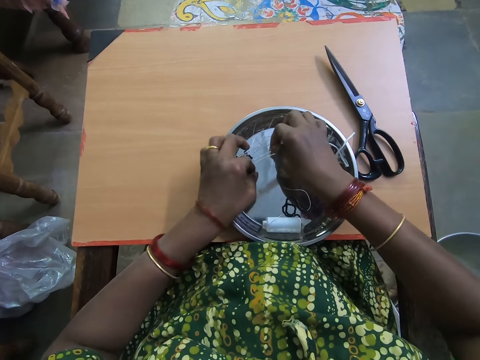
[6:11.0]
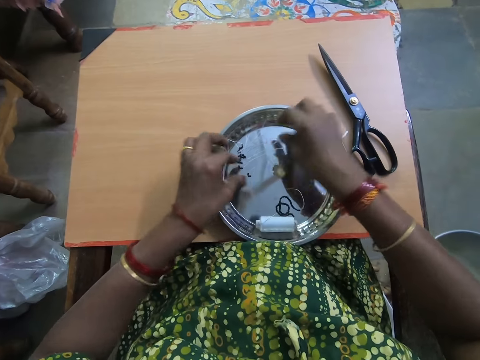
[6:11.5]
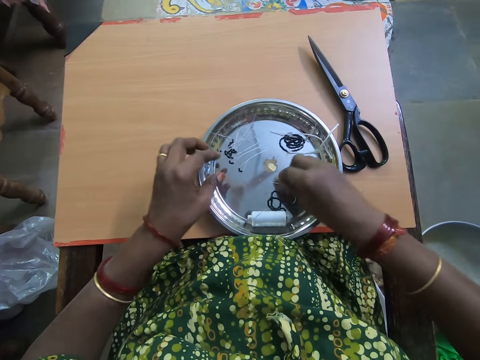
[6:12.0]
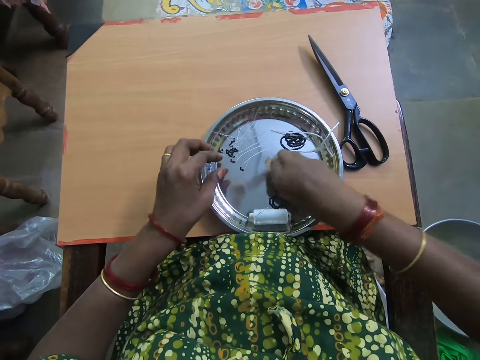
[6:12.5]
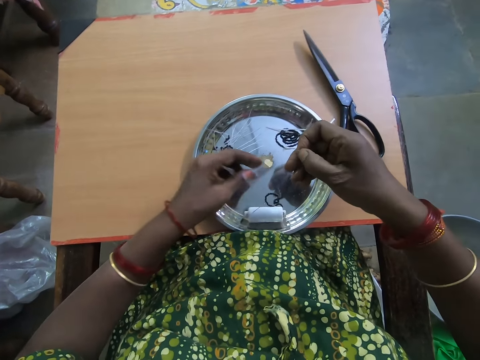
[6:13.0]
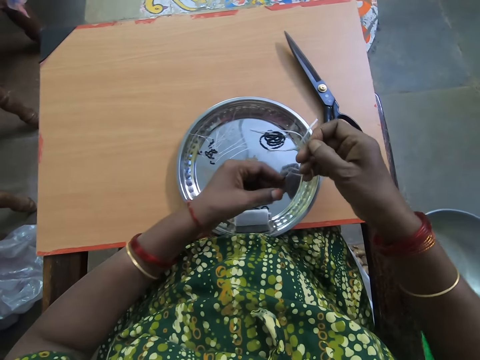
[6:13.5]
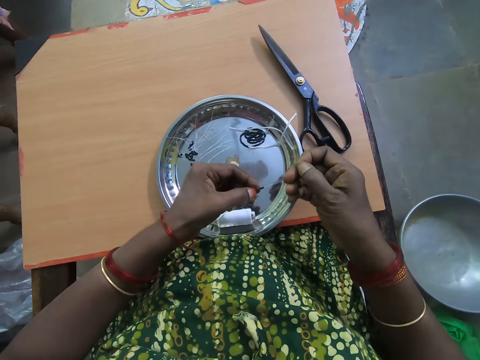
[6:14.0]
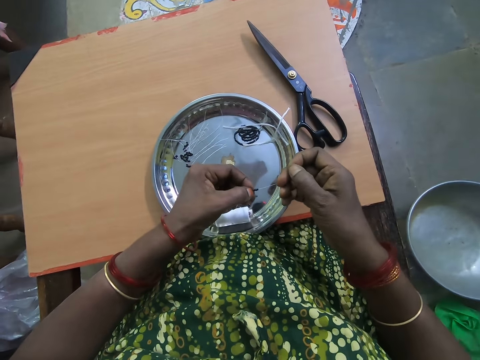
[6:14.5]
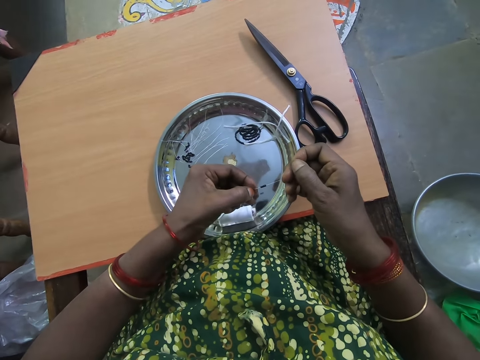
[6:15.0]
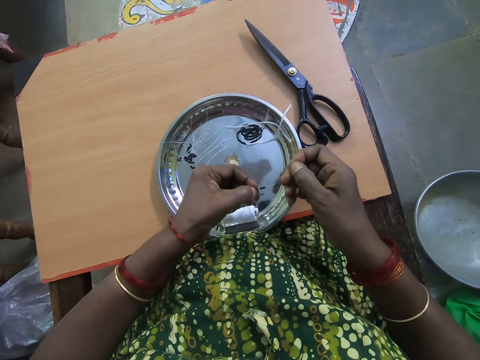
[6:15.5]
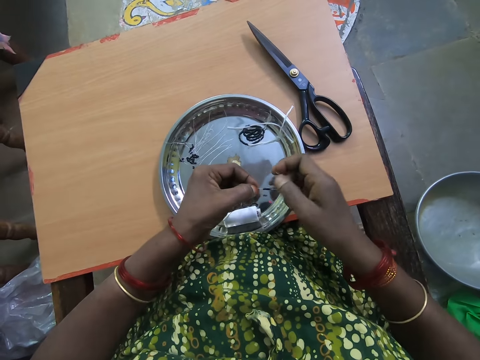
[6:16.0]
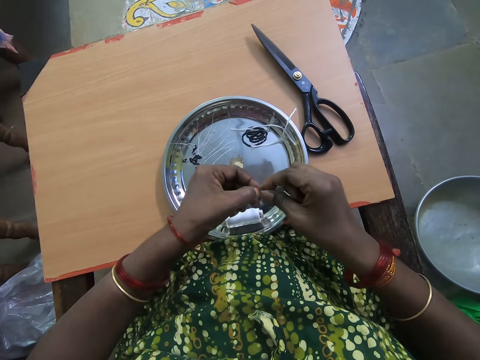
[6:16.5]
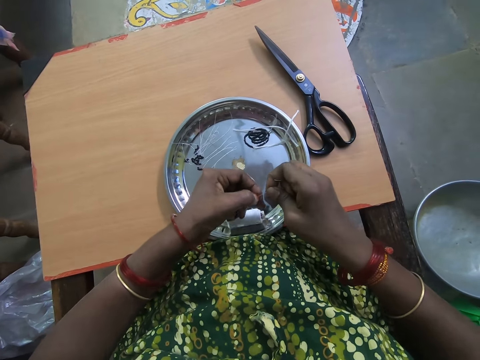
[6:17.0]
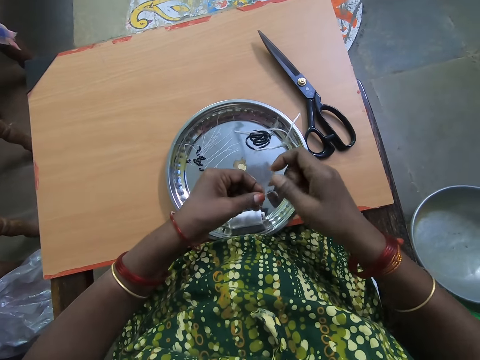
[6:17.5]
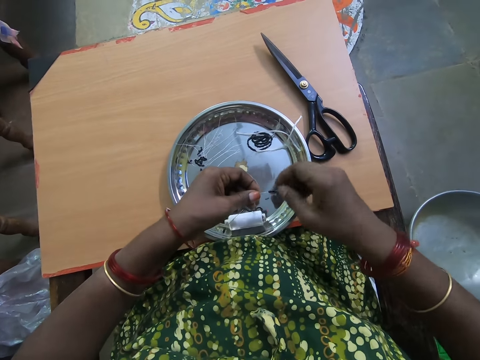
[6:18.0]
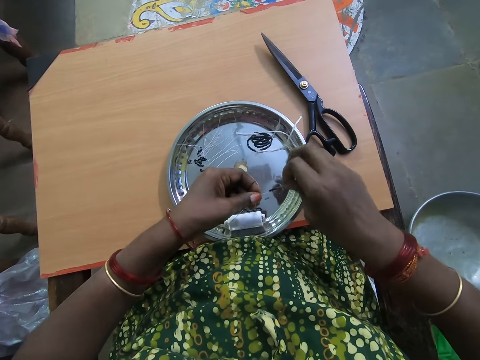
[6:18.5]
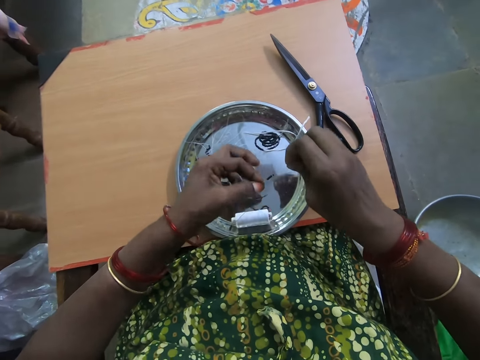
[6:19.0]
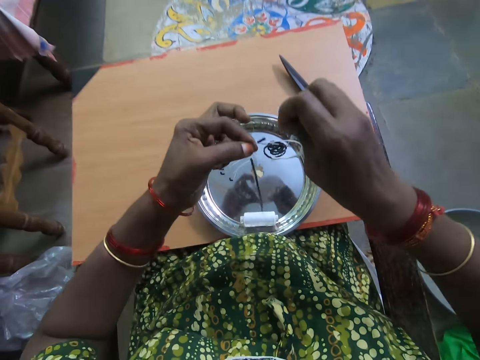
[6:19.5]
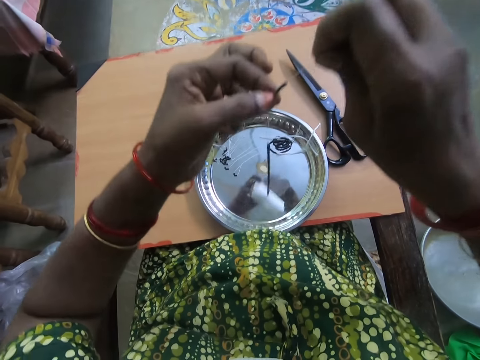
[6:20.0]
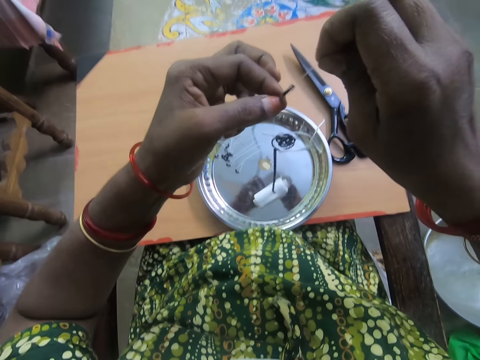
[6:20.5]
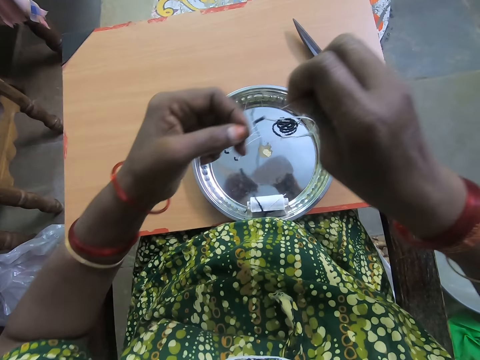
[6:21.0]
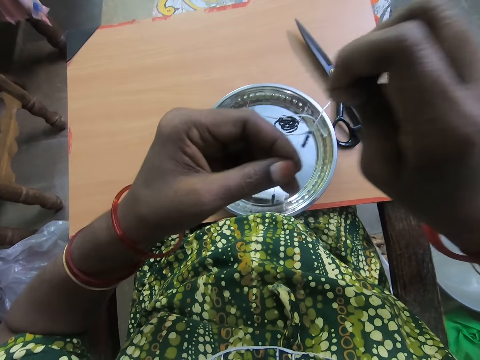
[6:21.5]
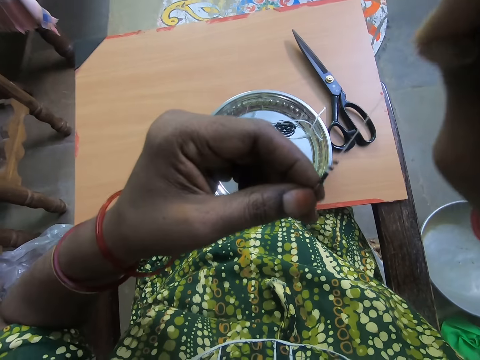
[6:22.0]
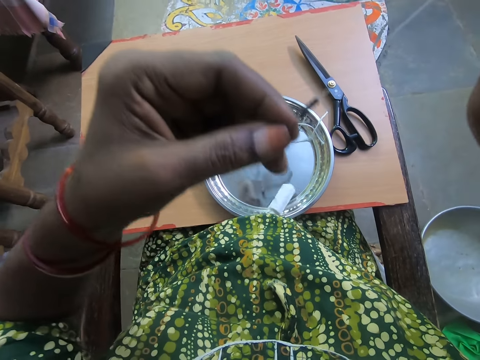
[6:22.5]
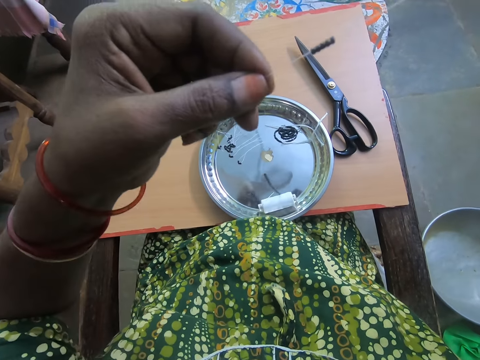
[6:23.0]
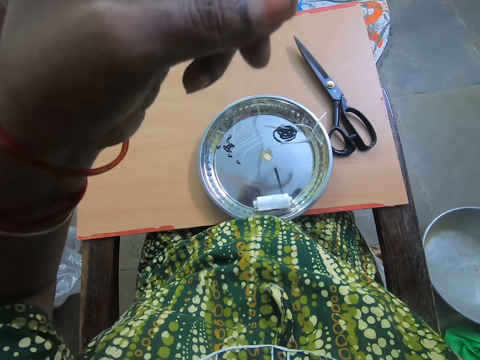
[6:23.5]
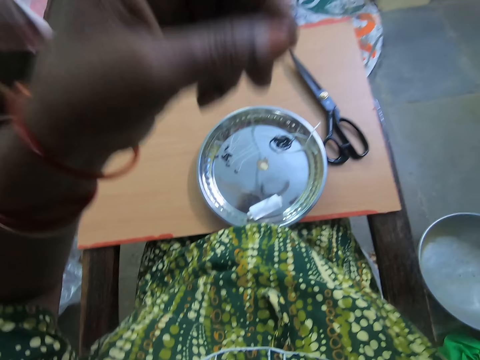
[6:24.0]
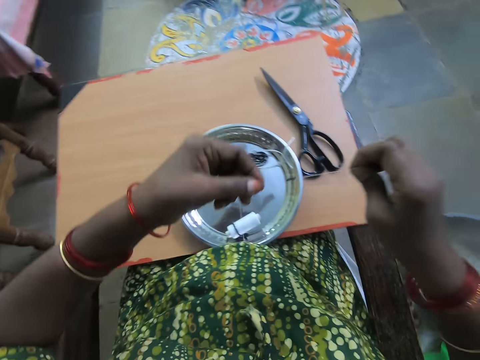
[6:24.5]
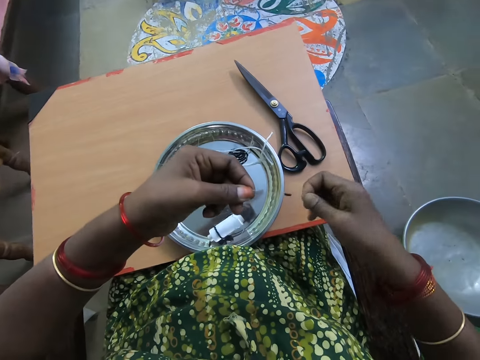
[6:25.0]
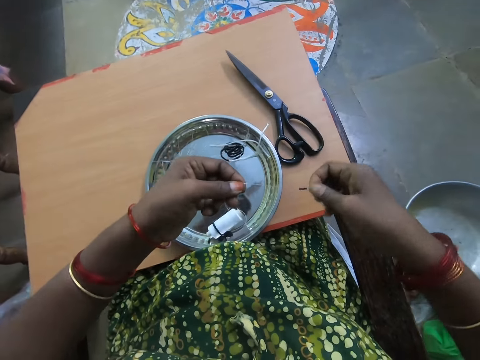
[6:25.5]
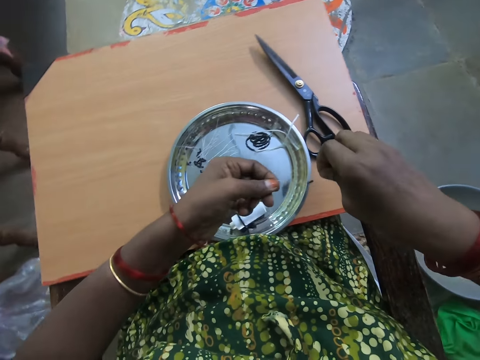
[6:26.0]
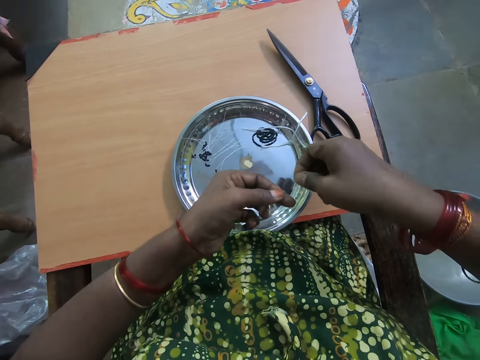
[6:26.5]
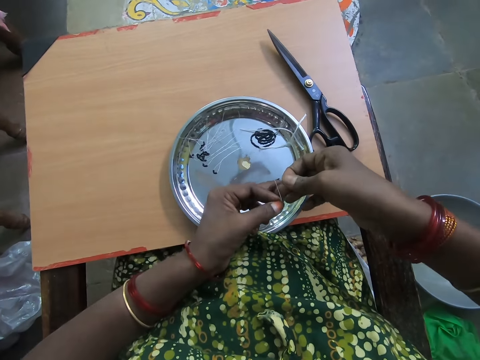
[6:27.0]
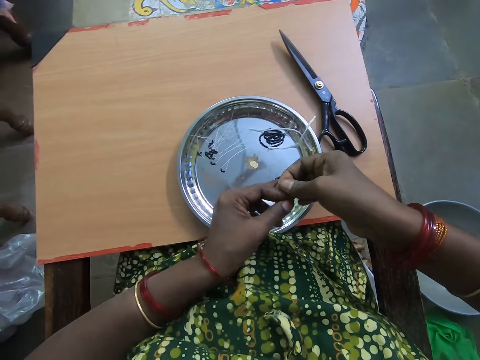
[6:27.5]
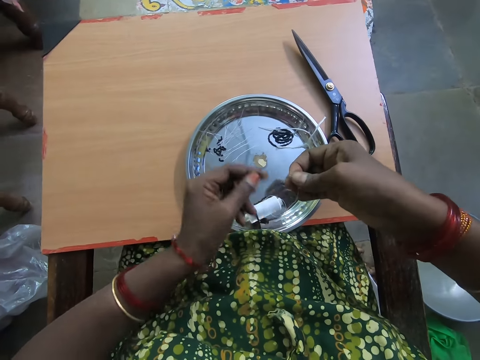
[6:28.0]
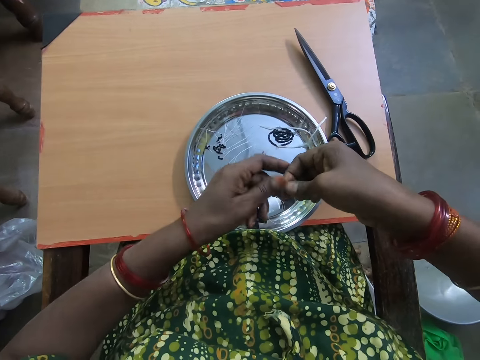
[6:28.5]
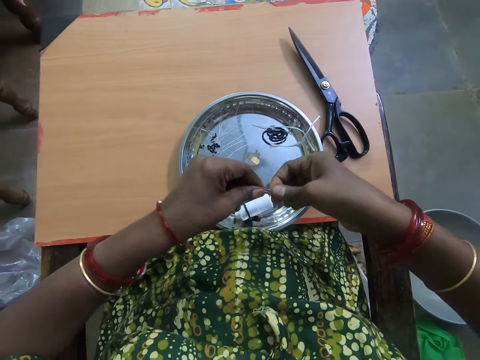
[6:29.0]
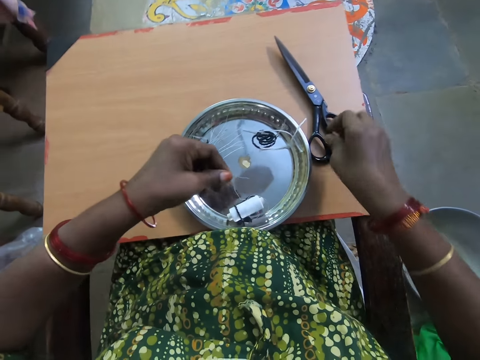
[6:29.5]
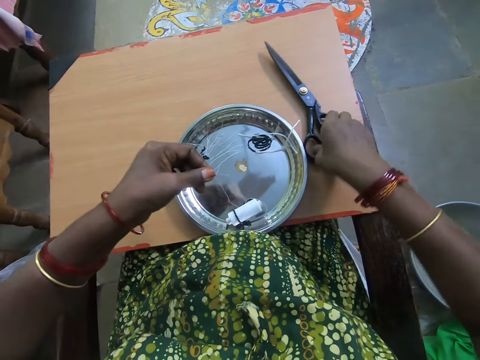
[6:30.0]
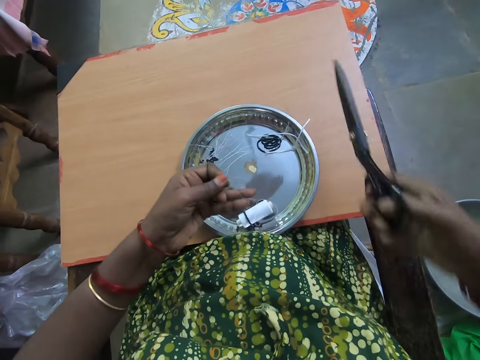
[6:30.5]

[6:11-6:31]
The camera wearer drops the beaded thread or polyester yarn with beads on the plate with both hands. She picks up the thread from the plate with her right hand. She separates beads in the thread with her left hand. She pulls down the beads in the thread with her right hand. She strengthens the polyester yarn with beads. She pulls out the thread with her left hand. She joins the thread together and folds the polyester yarn with beads. She passes the thread to her left hand. She picks up the scissors from the table with her right hand.

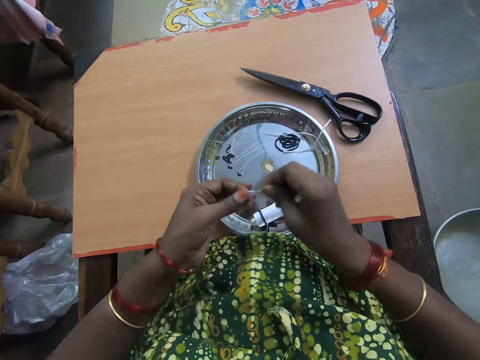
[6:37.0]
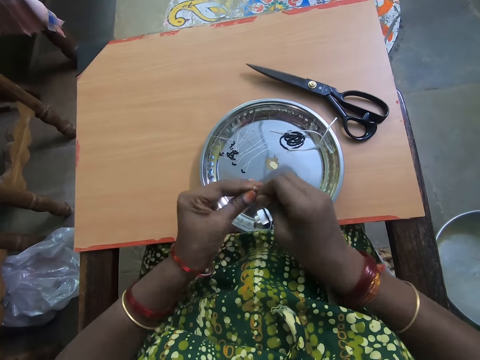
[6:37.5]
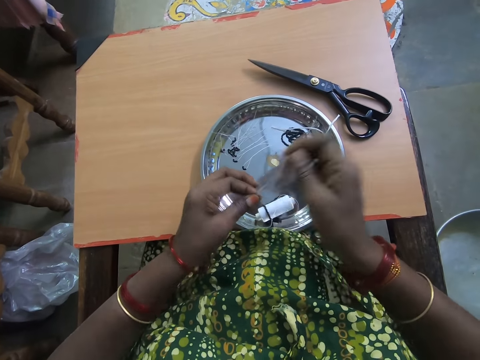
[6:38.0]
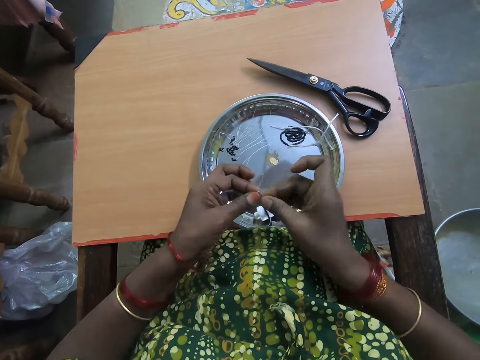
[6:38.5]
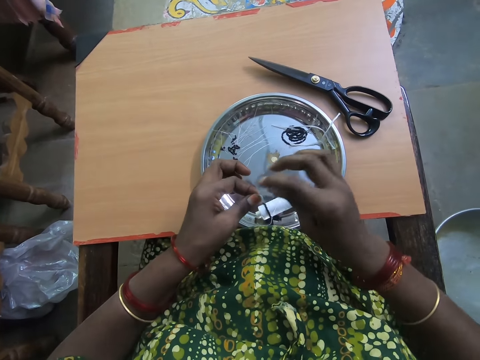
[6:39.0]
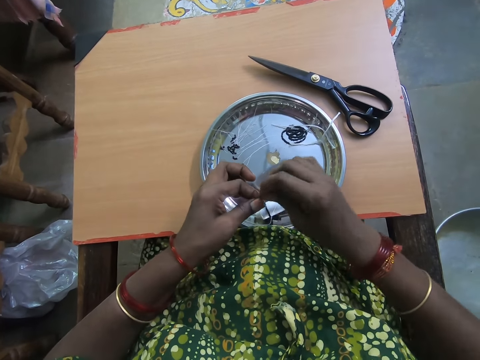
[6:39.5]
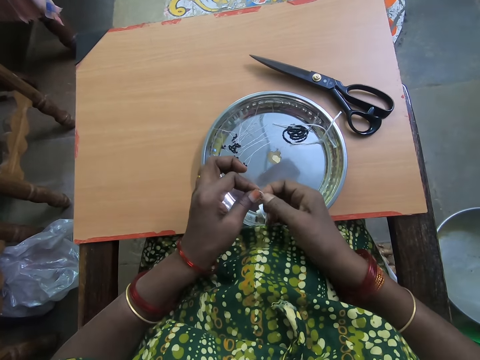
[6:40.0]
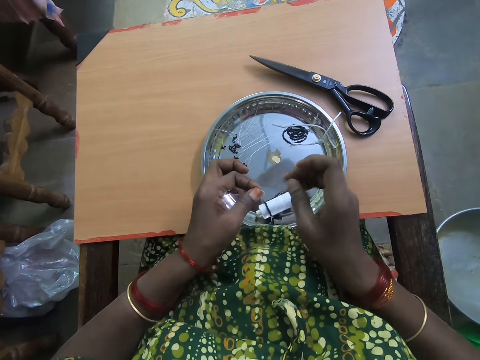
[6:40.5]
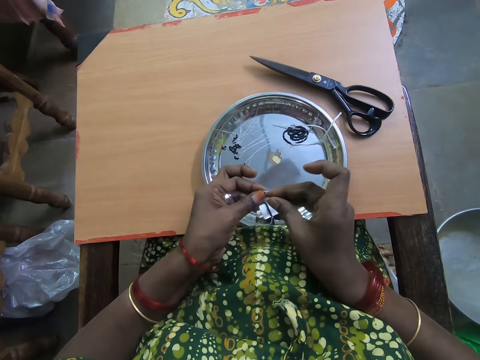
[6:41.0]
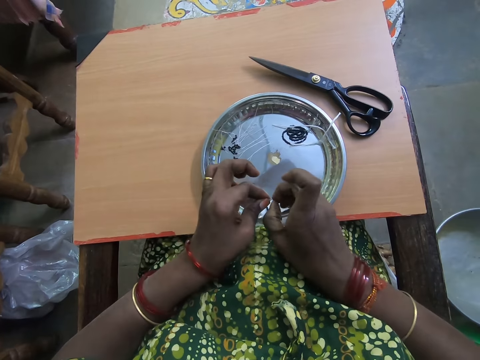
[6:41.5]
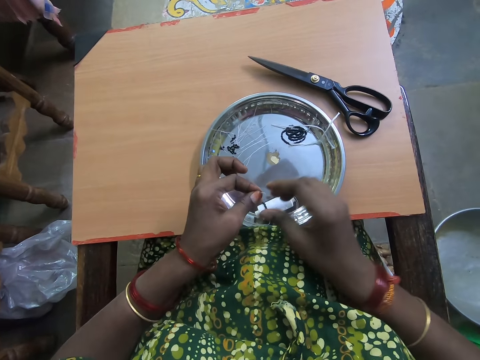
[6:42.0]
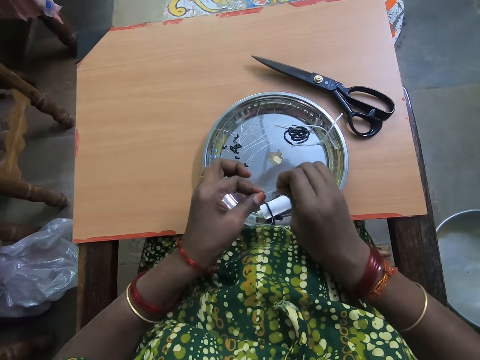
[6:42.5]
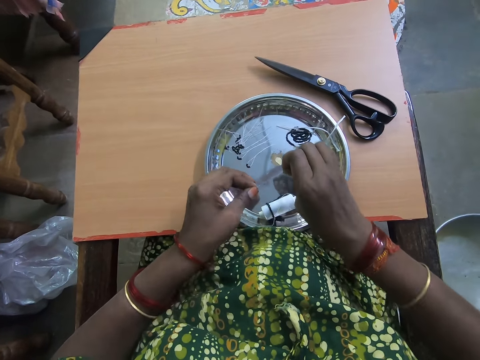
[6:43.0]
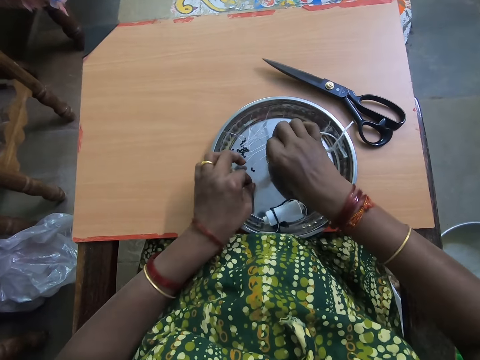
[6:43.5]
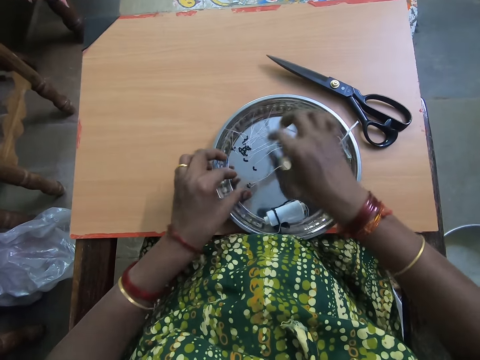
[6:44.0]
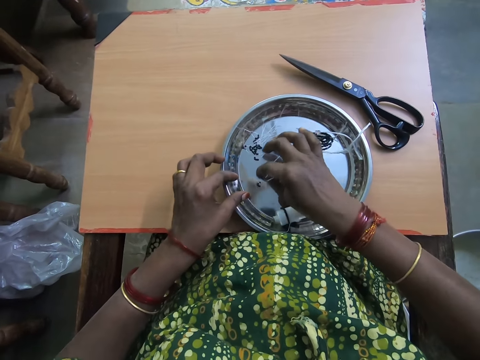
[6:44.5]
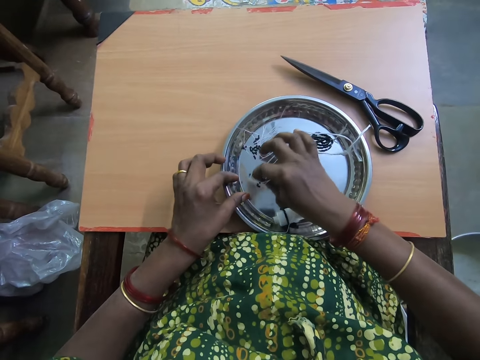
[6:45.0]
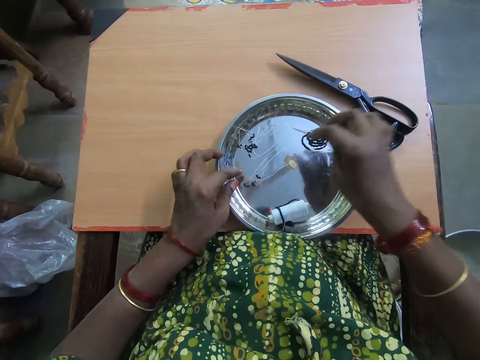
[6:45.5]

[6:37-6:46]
The camera wearer folds the polyester yarn. They drop the beaded thread on the plate with both hands. They count the beaded thread on the plate.
